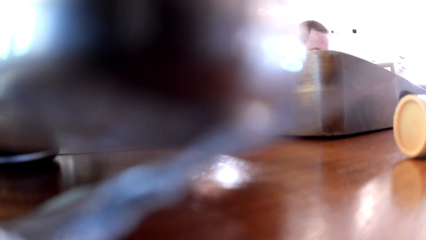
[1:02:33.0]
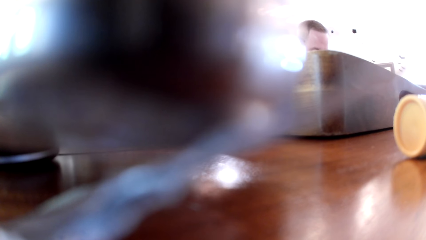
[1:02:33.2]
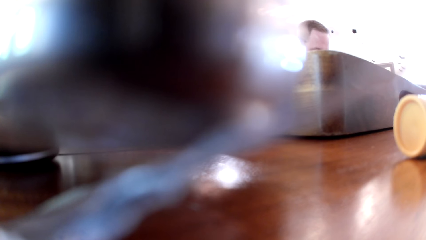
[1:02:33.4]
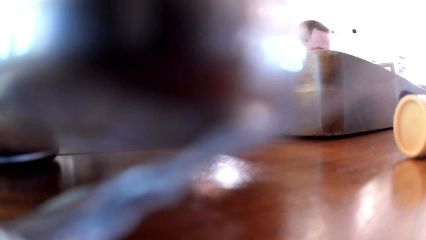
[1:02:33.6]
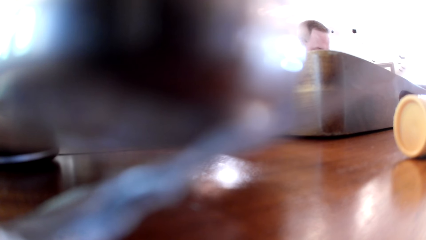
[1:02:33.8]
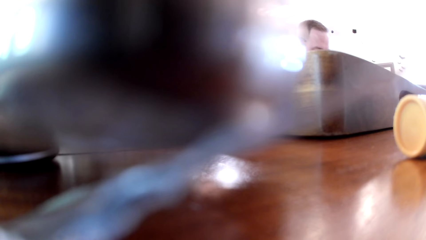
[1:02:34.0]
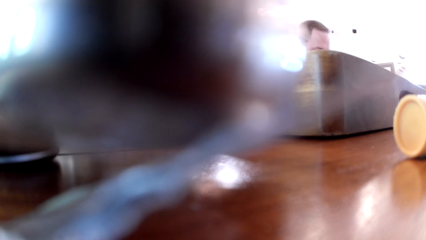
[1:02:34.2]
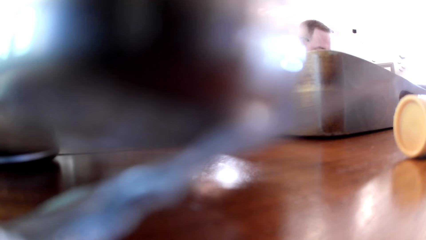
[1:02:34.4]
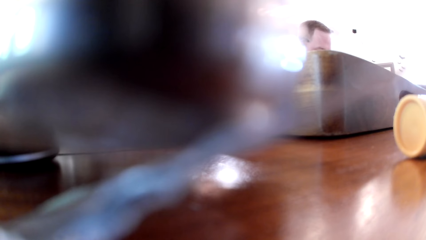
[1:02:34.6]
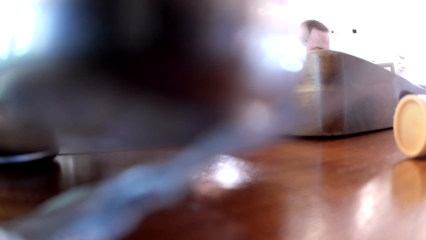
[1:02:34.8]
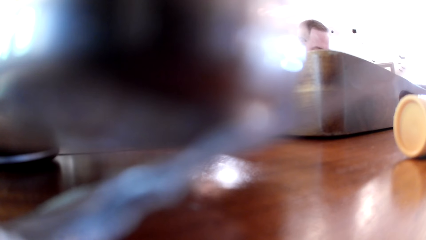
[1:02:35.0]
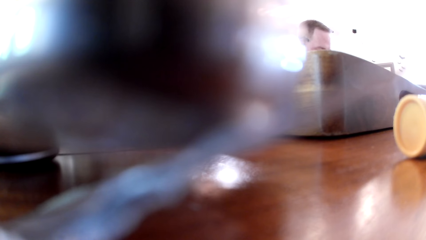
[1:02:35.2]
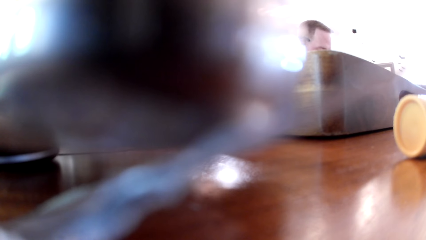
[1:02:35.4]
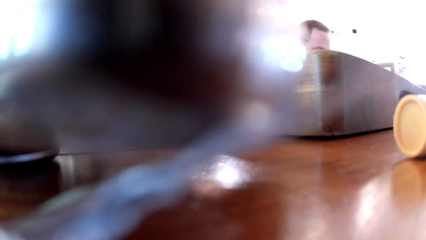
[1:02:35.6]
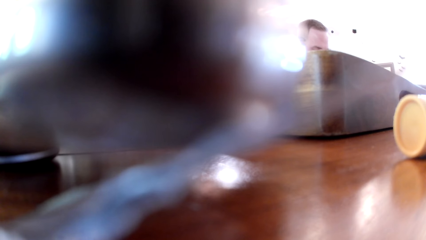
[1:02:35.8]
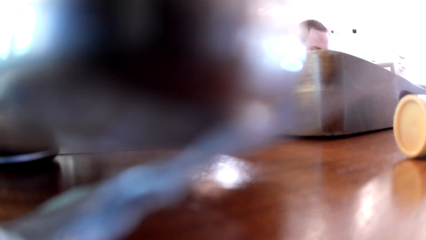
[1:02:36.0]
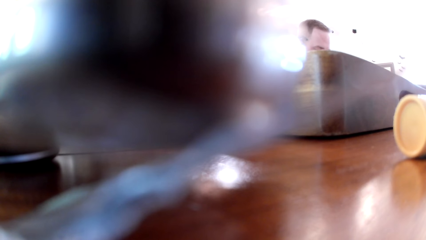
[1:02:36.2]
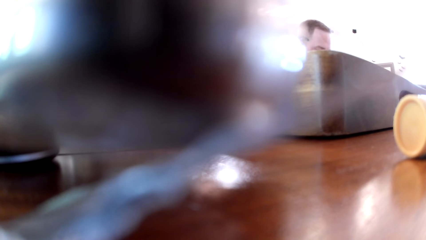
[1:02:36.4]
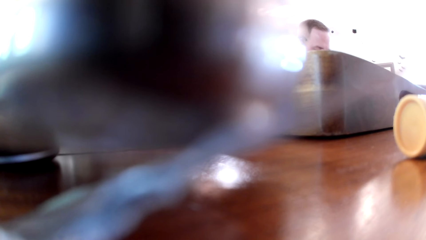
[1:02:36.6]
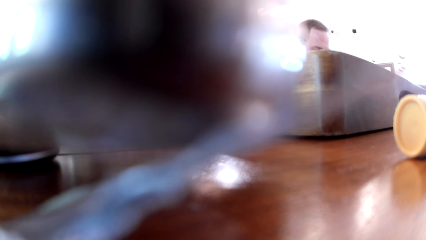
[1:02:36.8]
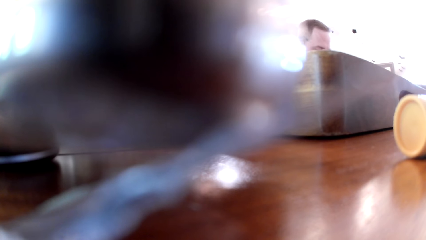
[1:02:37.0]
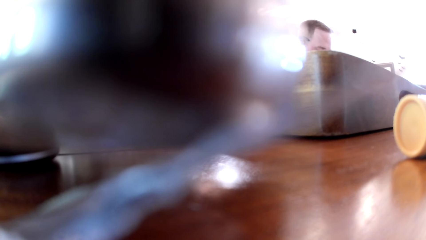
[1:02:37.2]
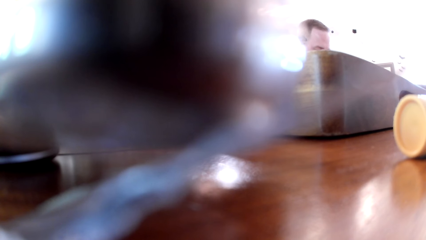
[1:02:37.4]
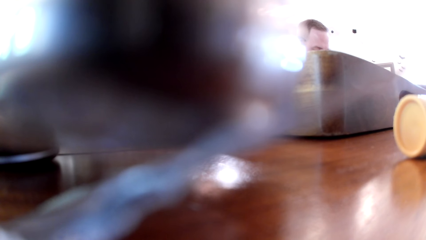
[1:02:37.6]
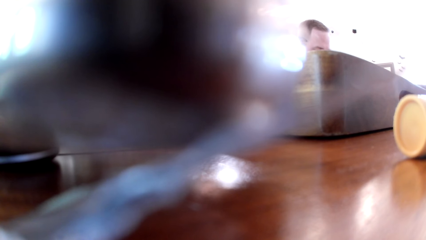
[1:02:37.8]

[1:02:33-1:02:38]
The camera wearer looks at a person.

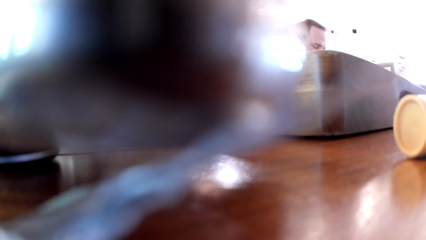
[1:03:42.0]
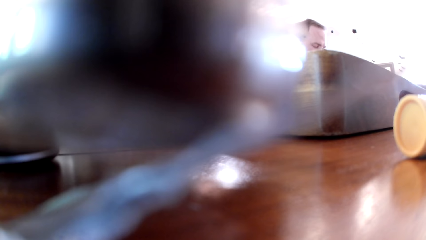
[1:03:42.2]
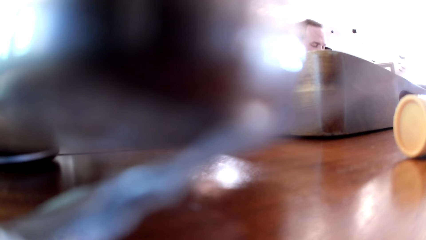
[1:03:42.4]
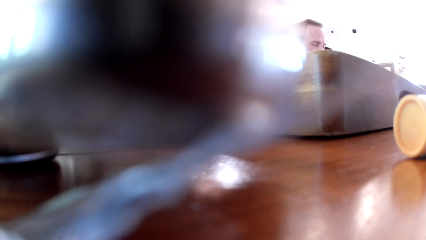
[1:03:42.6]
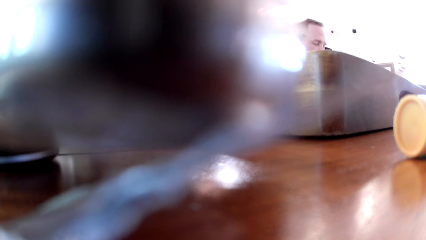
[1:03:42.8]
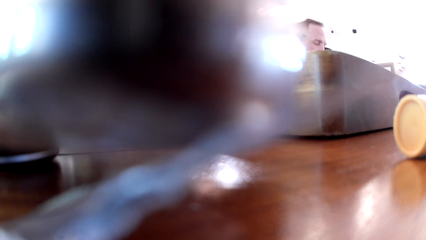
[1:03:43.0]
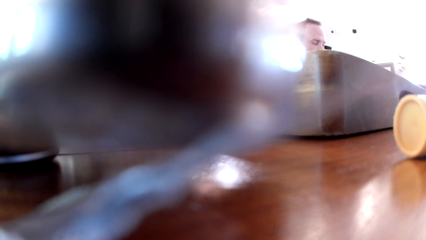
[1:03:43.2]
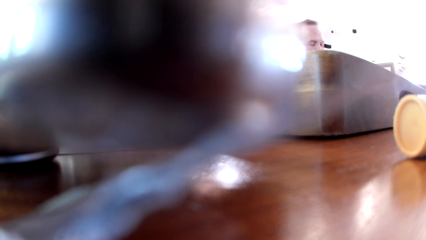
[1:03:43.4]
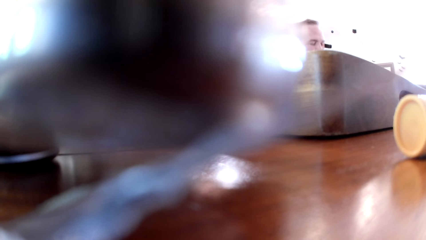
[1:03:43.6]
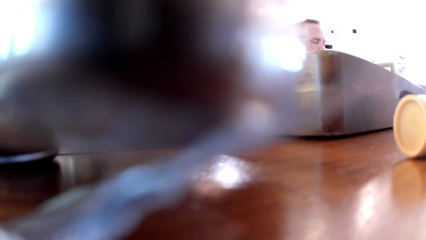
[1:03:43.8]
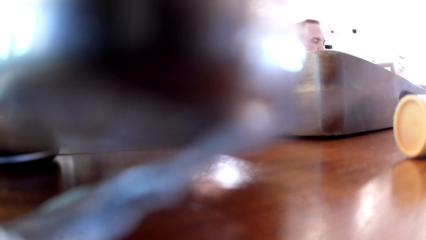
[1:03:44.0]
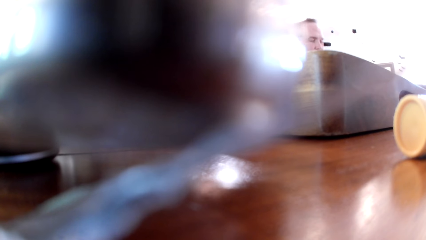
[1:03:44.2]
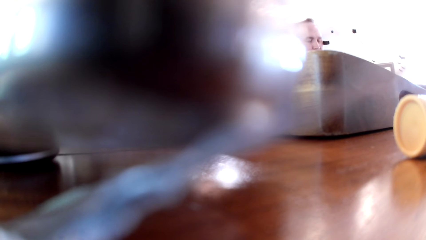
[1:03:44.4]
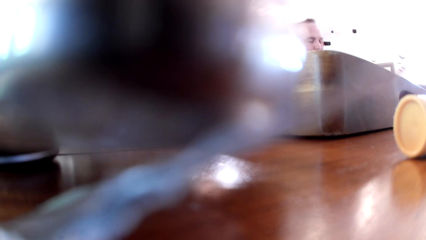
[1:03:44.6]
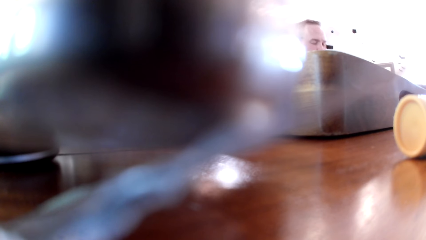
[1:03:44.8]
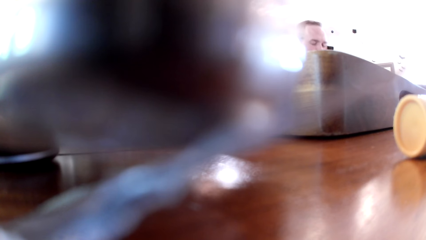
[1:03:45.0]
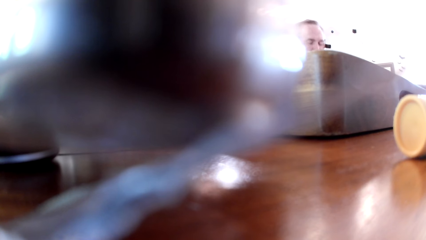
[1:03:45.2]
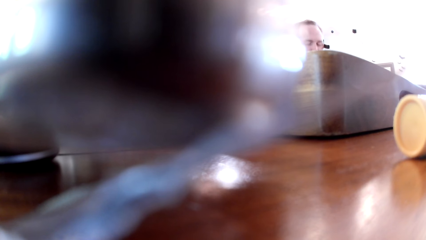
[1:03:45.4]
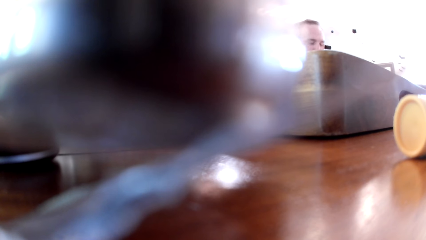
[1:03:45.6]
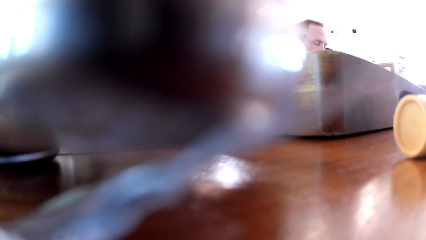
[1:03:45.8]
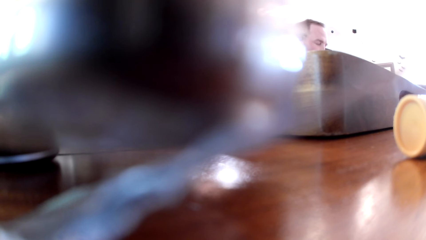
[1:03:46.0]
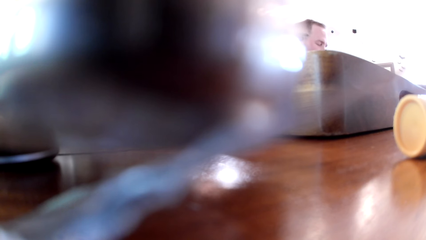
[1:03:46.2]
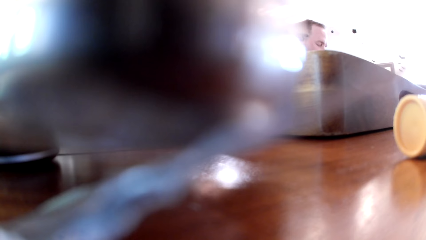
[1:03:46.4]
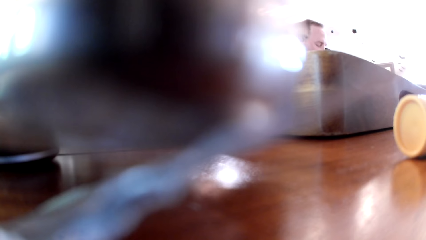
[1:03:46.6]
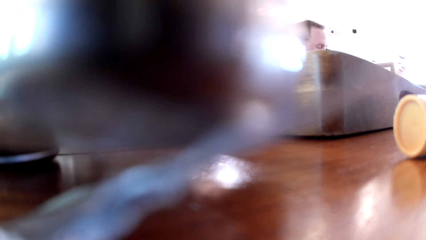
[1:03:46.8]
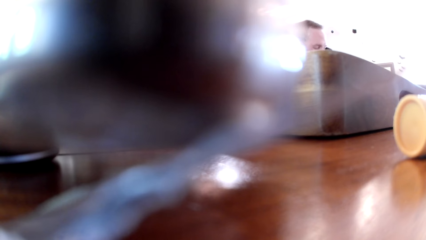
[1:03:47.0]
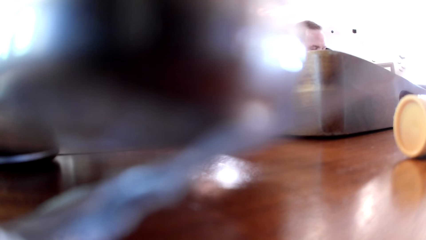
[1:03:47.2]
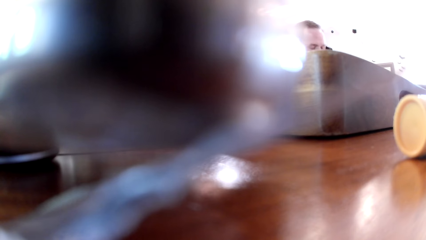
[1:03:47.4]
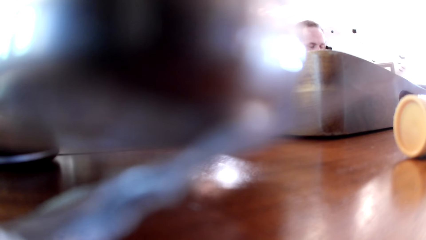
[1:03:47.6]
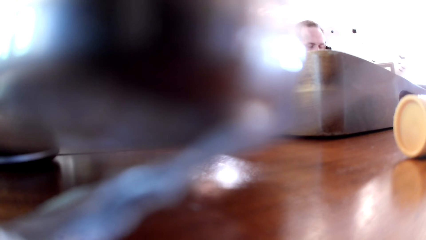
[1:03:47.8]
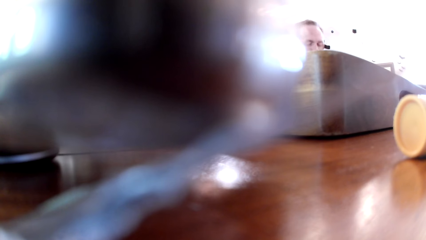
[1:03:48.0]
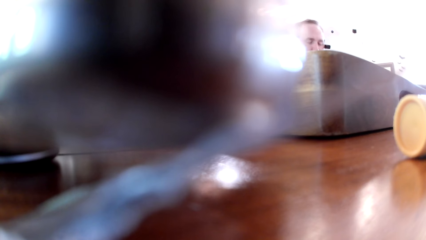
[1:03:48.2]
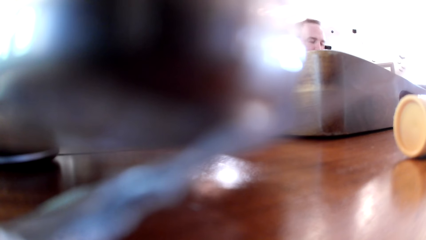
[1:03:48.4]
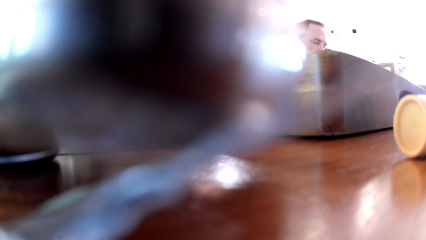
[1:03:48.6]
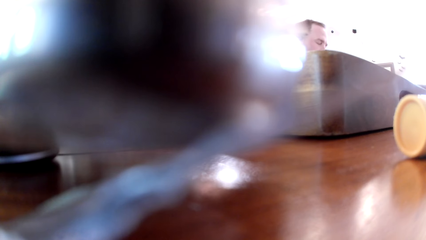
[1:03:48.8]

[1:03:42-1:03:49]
The man shakes his head.

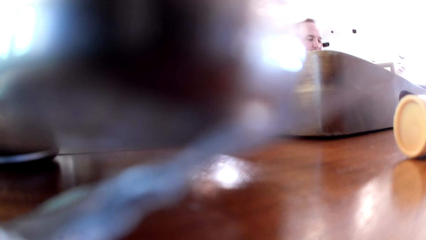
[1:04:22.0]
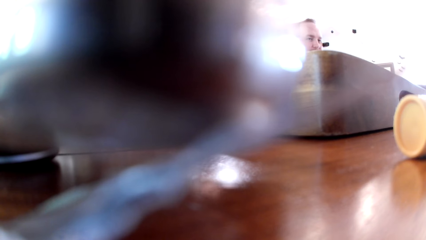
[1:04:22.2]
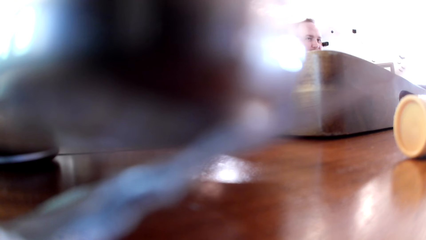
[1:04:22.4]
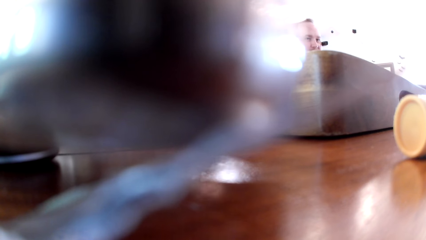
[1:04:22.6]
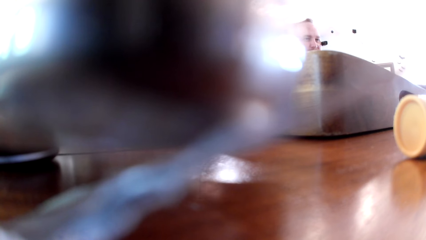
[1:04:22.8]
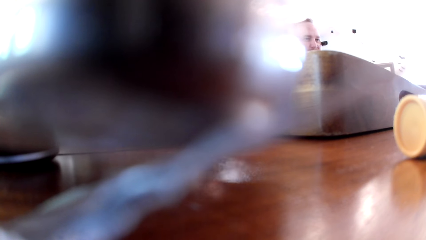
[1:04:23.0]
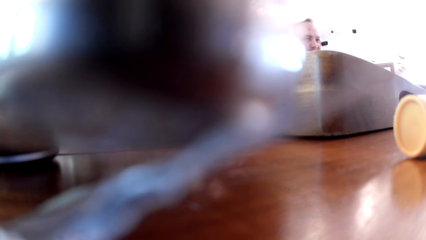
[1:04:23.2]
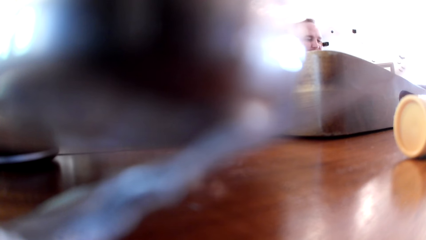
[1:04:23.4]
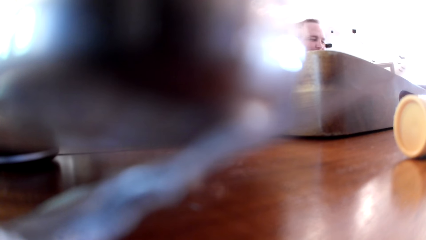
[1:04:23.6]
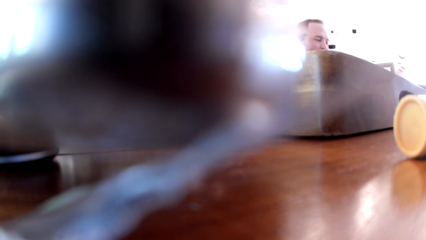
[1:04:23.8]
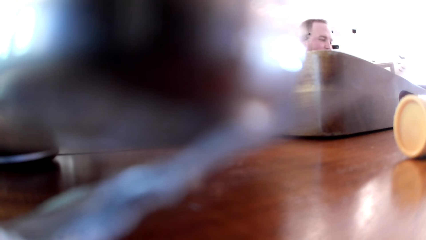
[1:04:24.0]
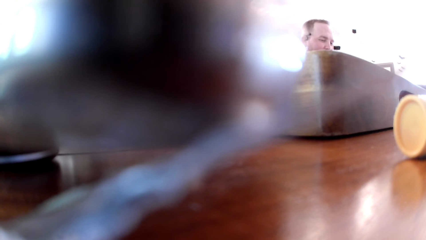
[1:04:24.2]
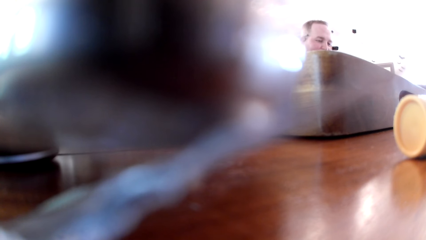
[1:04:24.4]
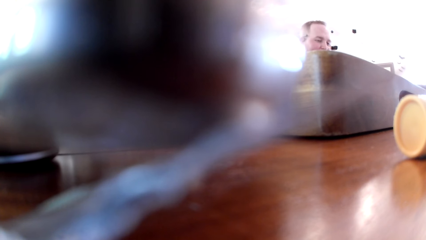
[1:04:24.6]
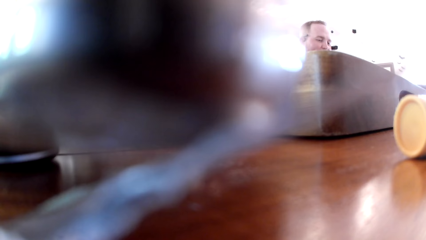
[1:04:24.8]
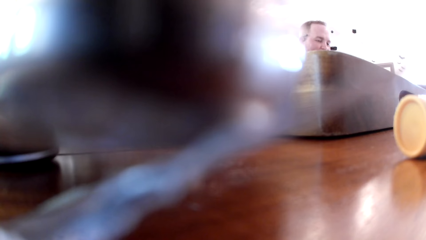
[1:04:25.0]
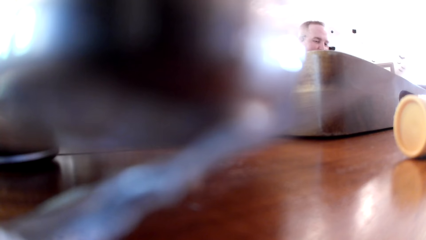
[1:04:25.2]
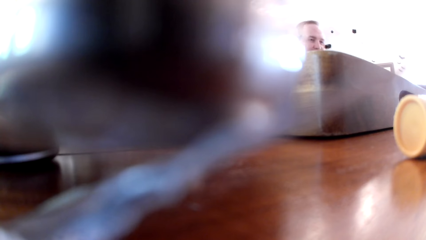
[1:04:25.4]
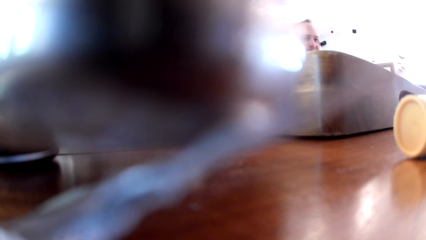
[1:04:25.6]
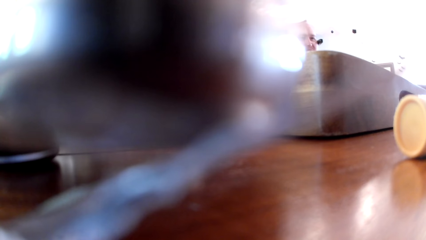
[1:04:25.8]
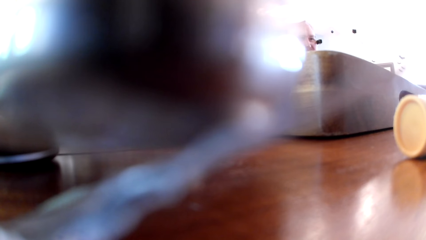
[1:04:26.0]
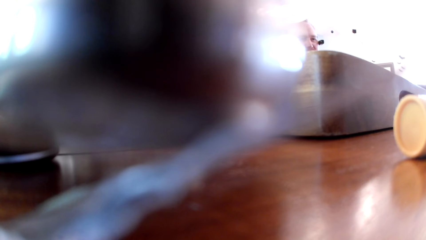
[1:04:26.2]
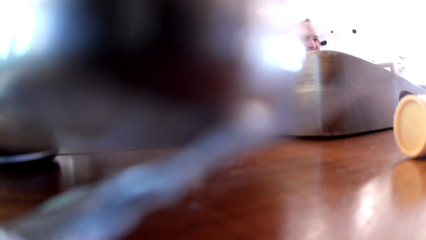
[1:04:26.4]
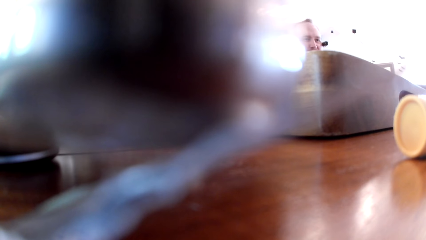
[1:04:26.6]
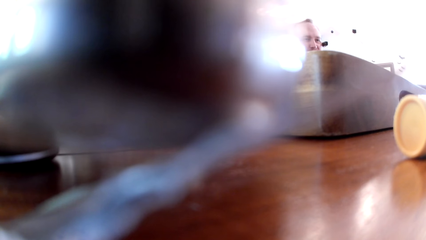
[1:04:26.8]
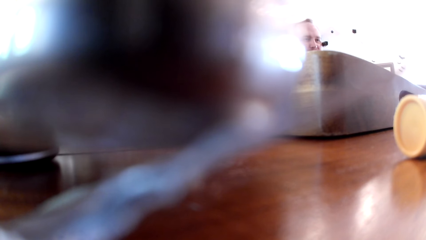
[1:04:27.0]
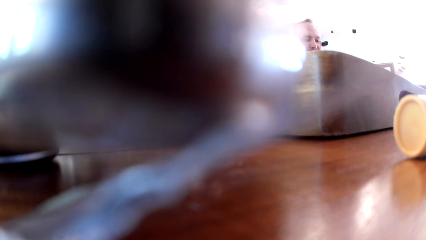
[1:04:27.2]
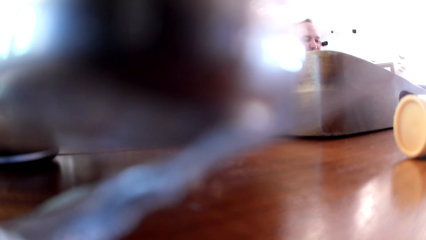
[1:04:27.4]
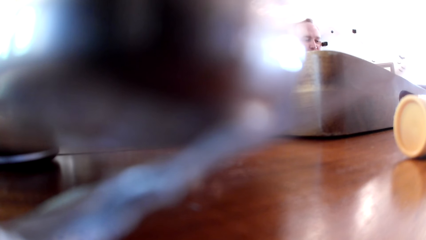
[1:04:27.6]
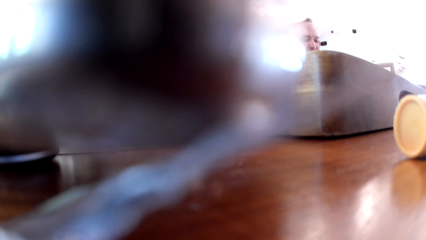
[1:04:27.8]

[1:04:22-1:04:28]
A woman converses with a group of people in an apartment. A man interacts with another man and a woman. A man places his right hand on a table.
